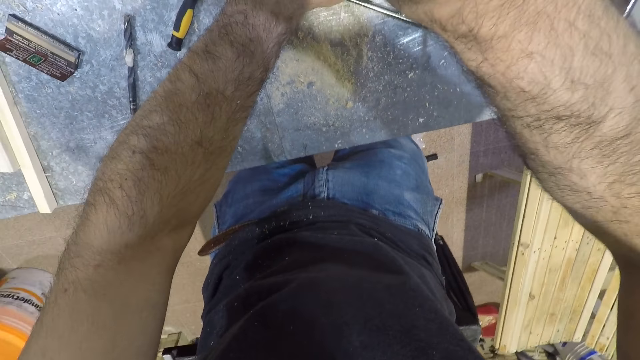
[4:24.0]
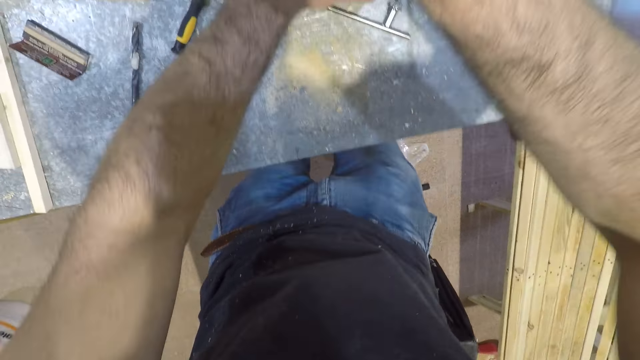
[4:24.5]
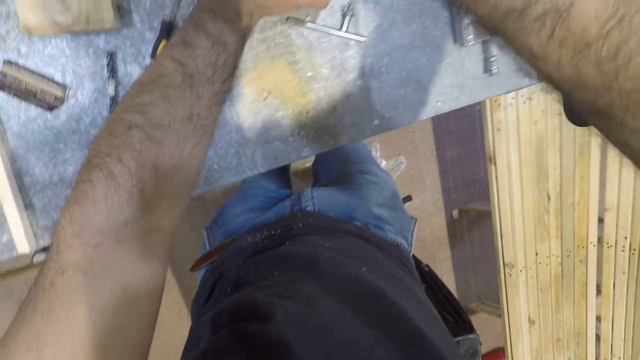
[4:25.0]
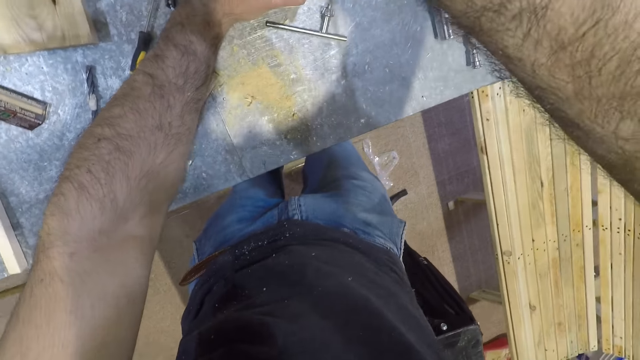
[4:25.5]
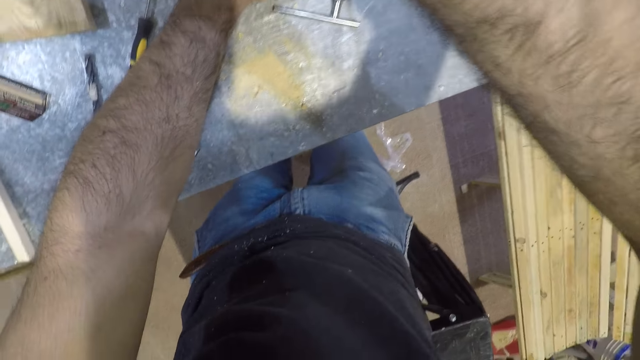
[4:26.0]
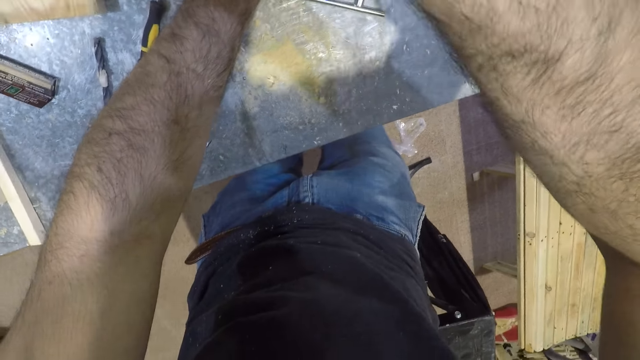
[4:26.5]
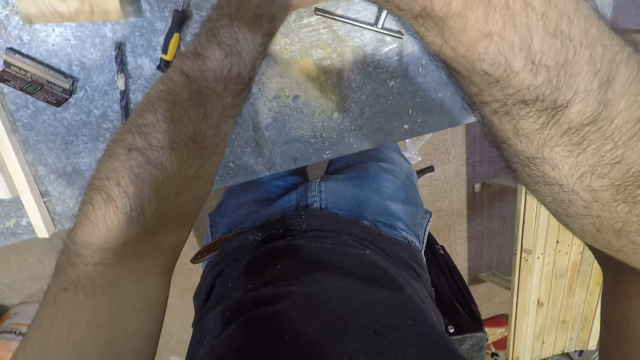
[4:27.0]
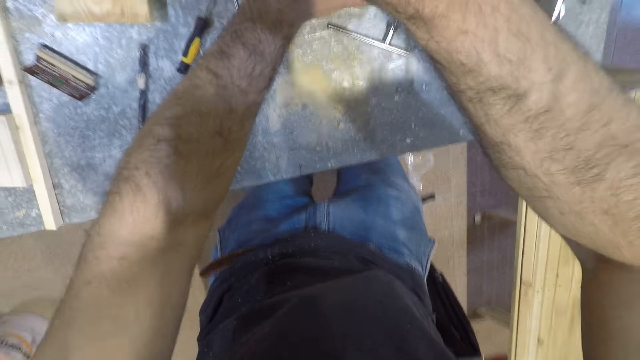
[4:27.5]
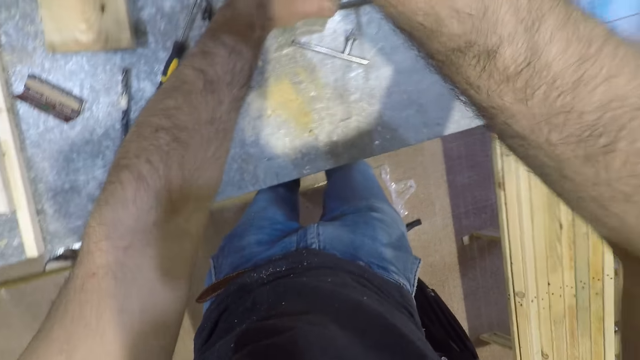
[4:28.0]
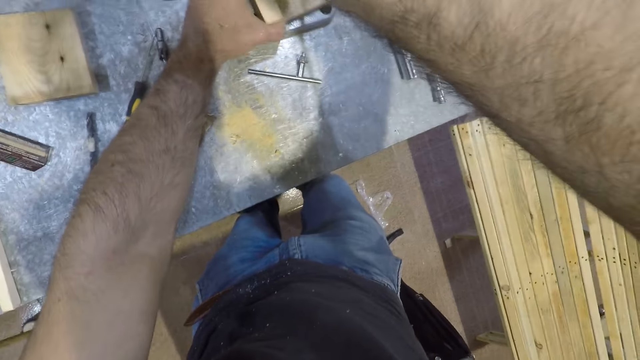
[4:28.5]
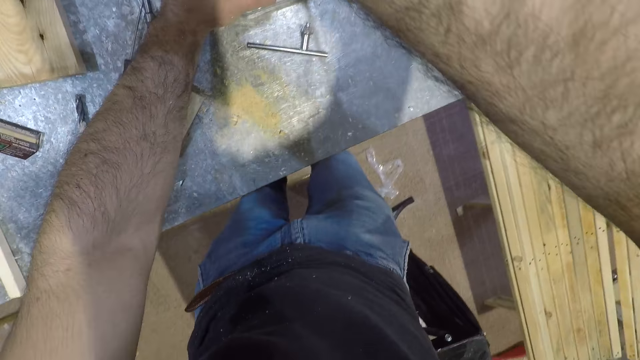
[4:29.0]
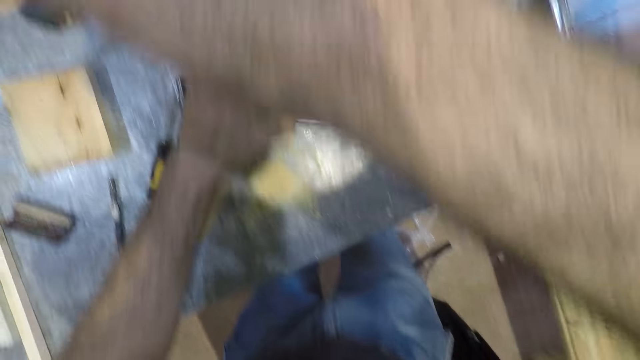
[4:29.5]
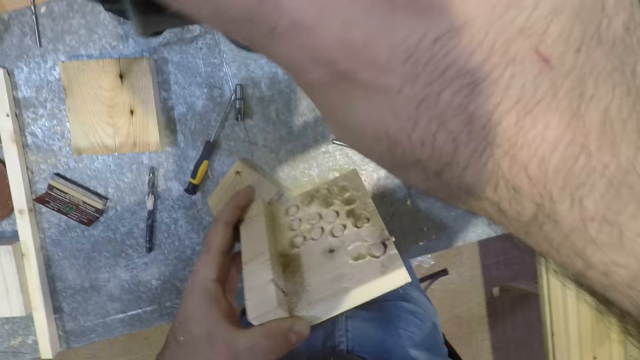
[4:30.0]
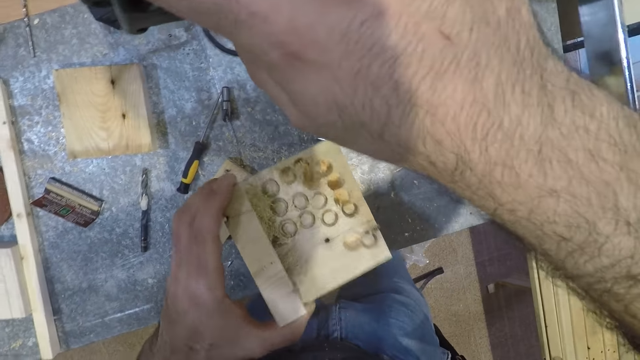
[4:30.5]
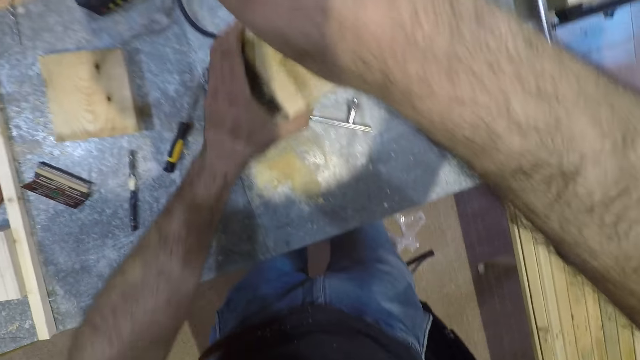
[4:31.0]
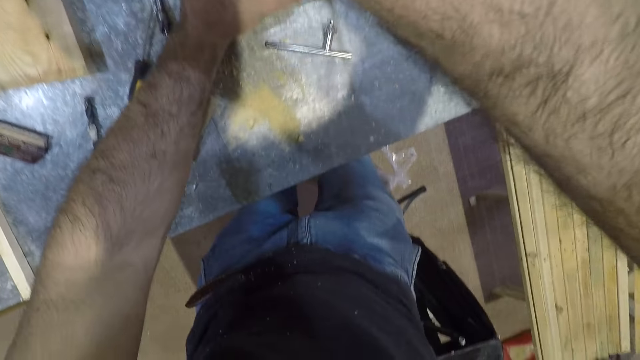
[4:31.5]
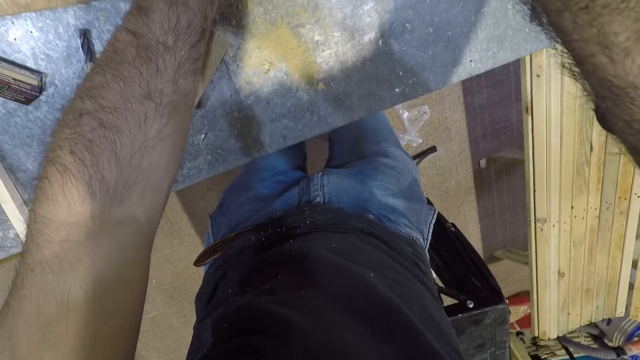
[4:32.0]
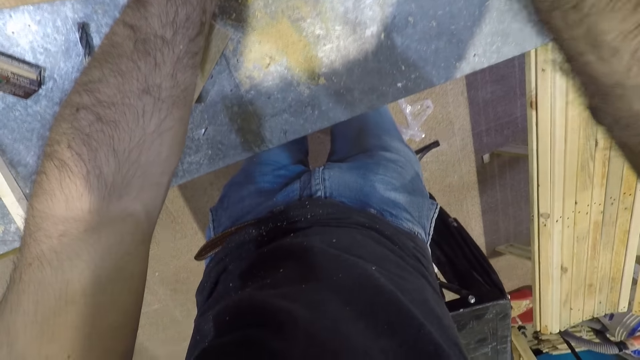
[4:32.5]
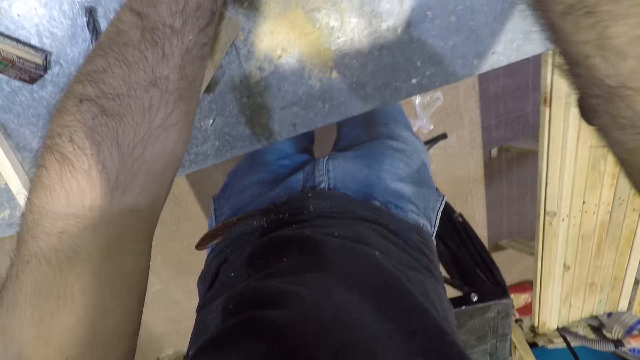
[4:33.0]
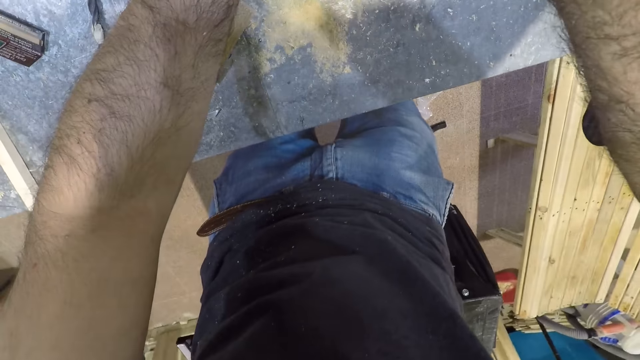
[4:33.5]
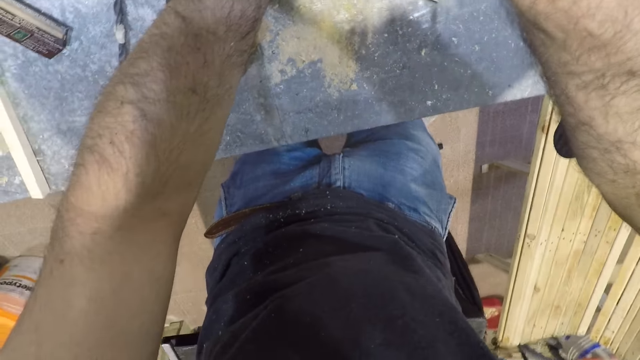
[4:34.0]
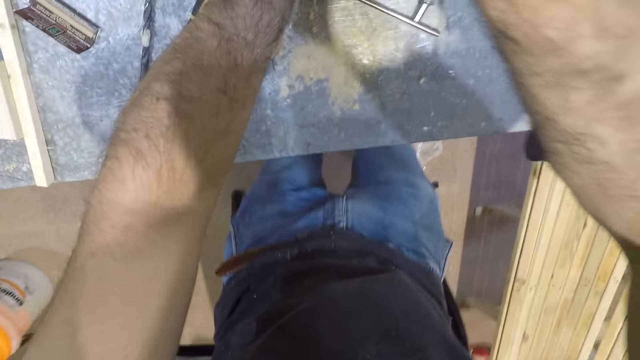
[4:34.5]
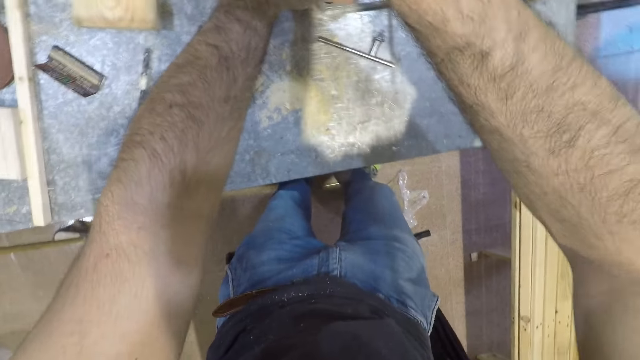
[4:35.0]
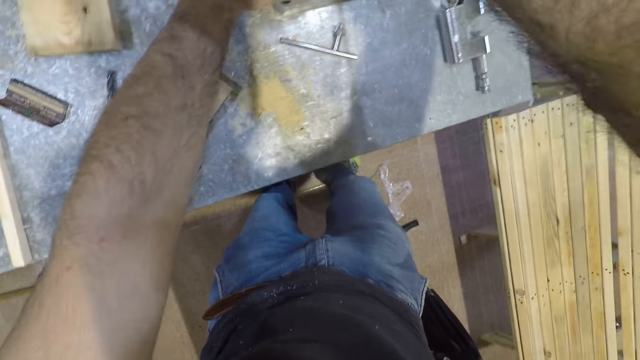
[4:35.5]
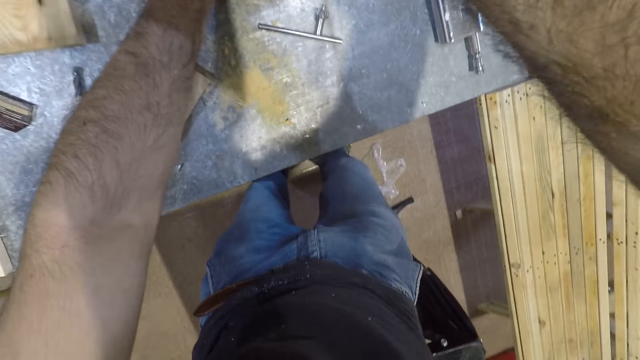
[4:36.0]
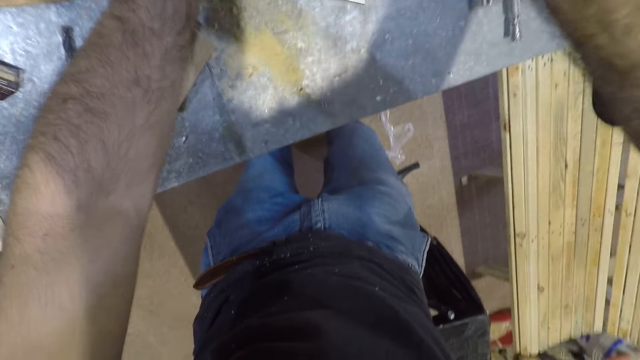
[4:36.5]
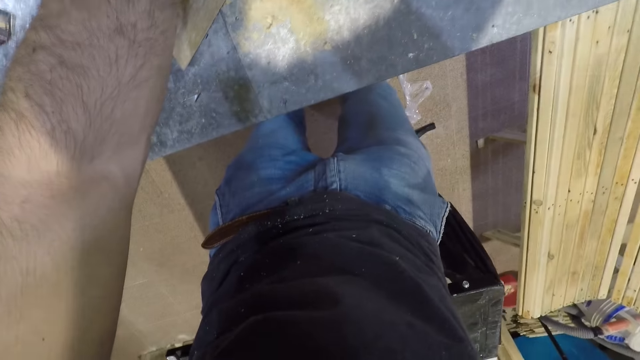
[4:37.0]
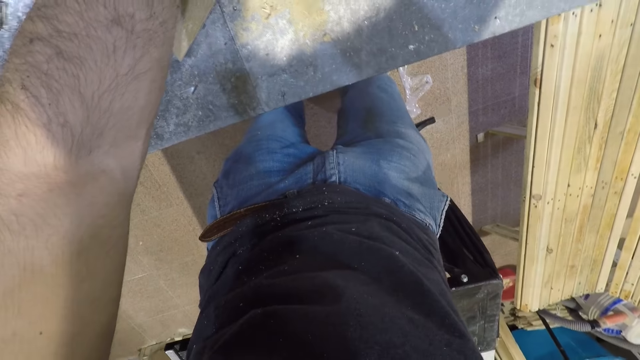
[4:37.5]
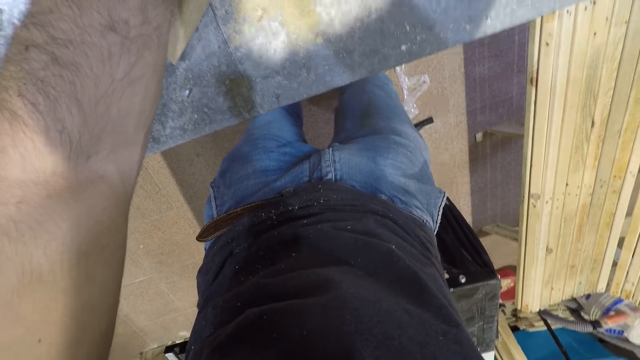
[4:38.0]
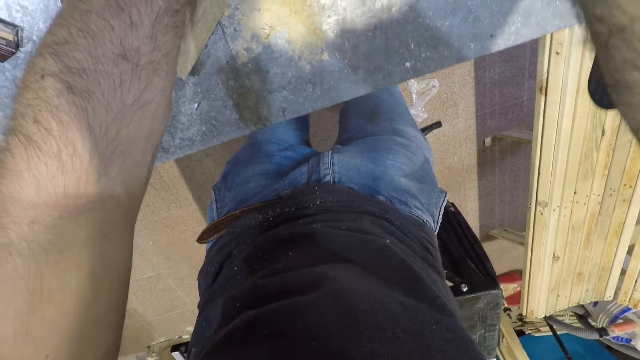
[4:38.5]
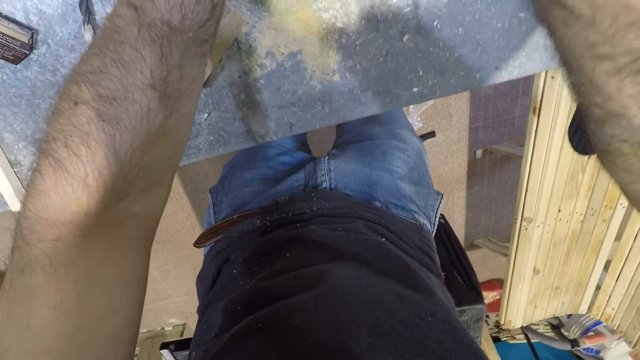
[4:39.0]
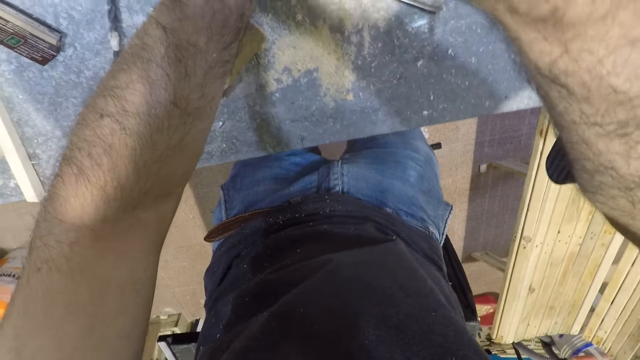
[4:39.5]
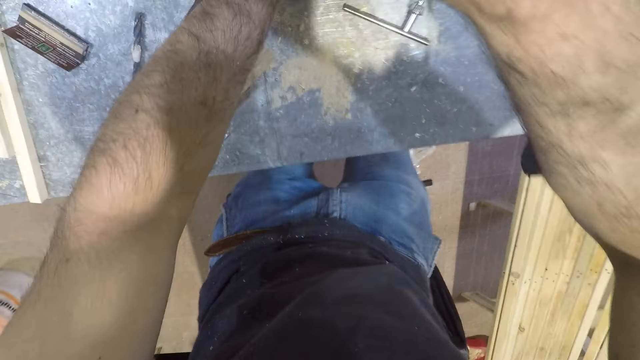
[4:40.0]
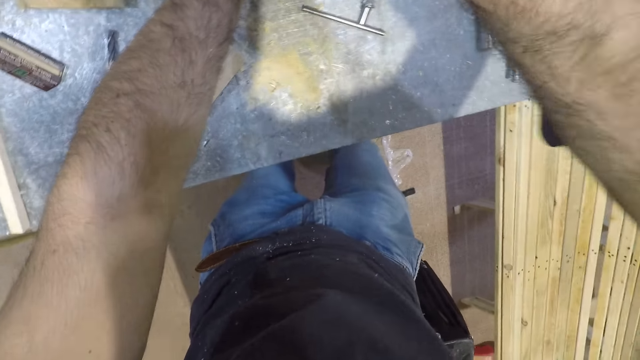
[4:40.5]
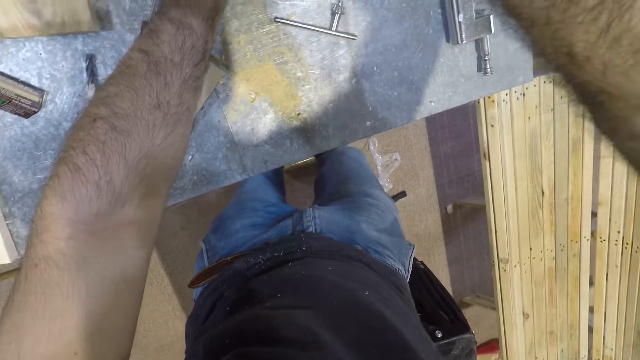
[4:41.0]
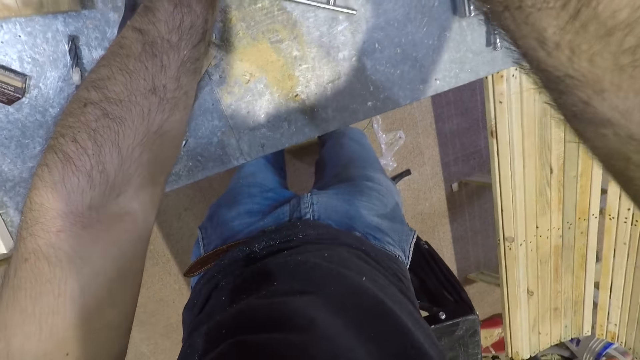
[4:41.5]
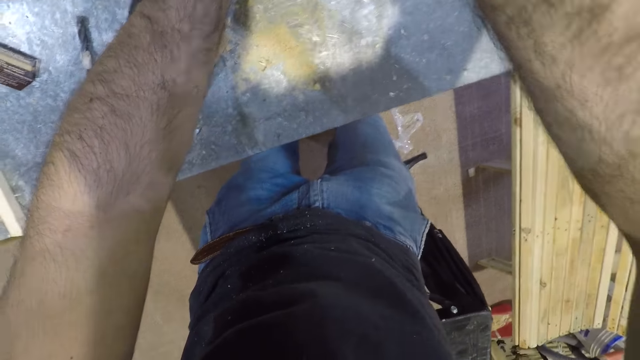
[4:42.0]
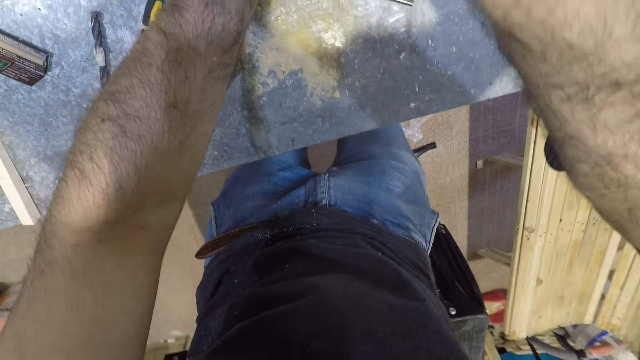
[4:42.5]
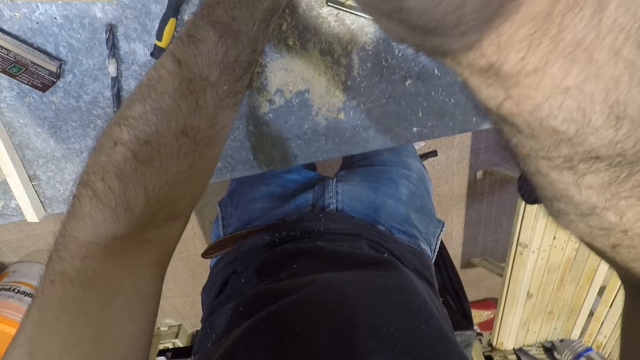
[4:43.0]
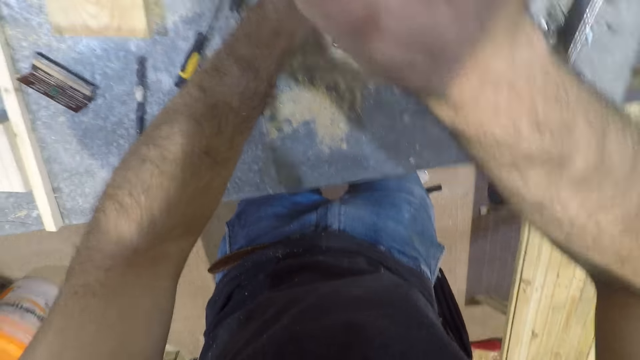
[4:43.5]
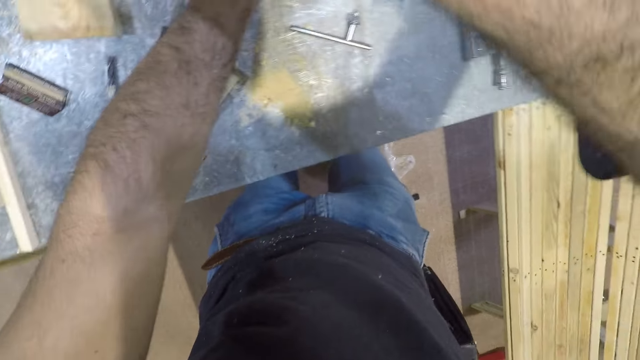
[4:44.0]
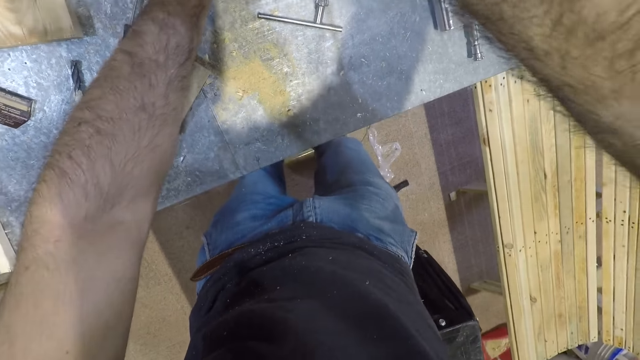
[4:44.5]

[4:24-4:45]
The camera wearer starts the mortising machine. He removes the piece of wood under the mortising machine with his left hand. He looks at the wood. He places the piece of wood under the mortising machine with his left hand. He punches the piece of wood. He starts the mortising machine. He starts the mortising machine again. He starts the machine.
